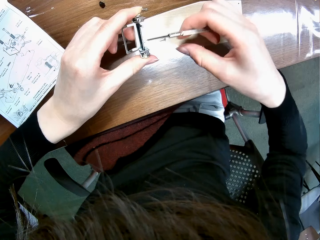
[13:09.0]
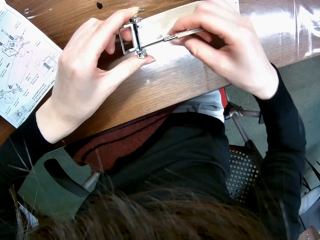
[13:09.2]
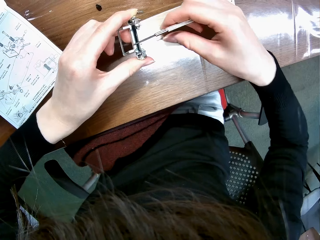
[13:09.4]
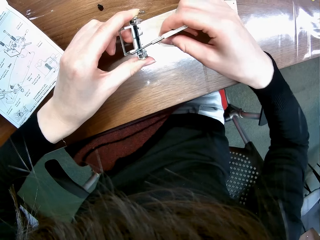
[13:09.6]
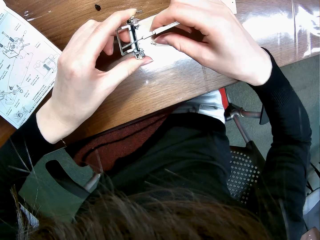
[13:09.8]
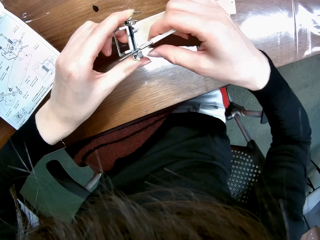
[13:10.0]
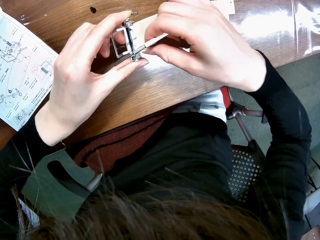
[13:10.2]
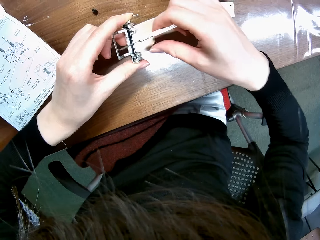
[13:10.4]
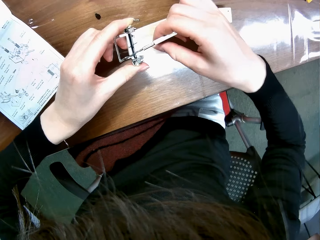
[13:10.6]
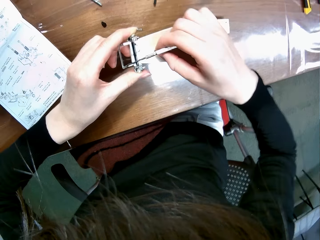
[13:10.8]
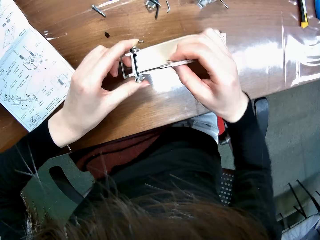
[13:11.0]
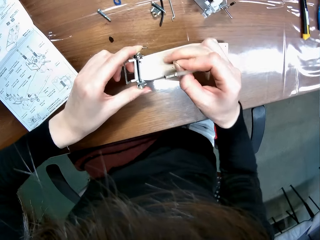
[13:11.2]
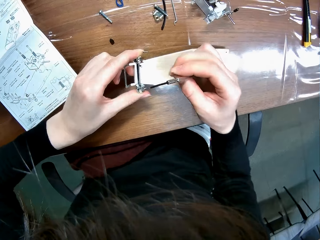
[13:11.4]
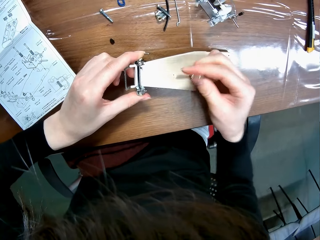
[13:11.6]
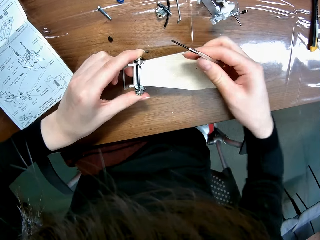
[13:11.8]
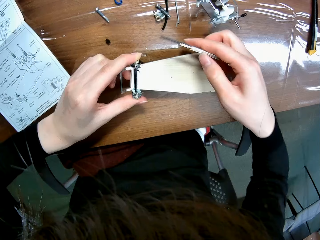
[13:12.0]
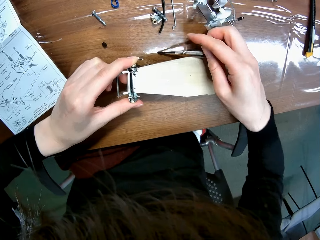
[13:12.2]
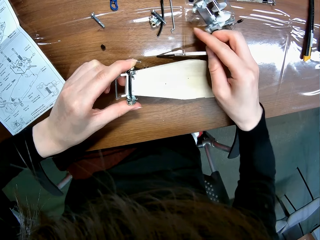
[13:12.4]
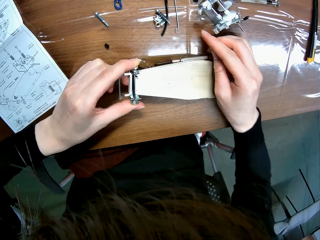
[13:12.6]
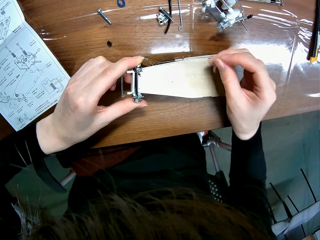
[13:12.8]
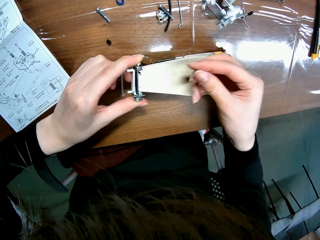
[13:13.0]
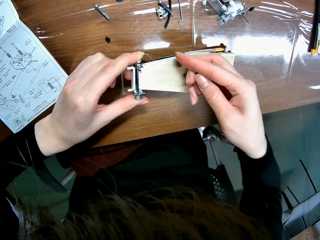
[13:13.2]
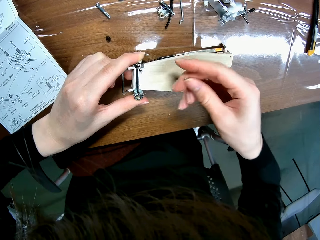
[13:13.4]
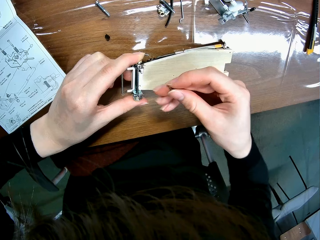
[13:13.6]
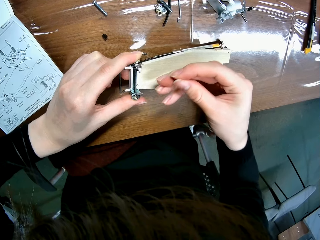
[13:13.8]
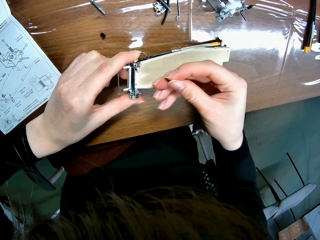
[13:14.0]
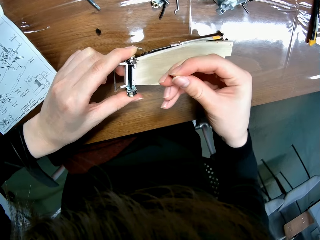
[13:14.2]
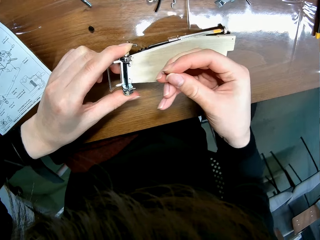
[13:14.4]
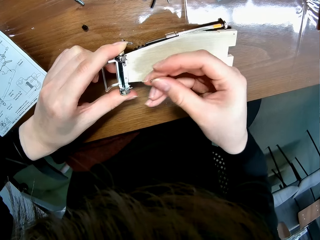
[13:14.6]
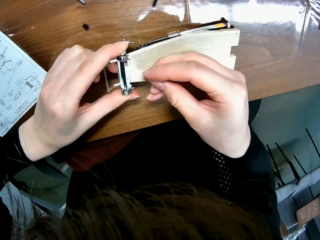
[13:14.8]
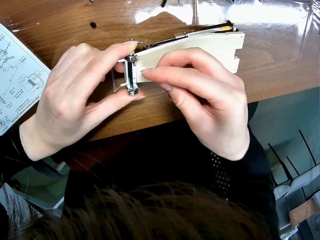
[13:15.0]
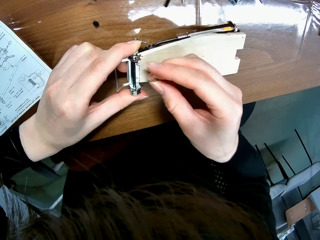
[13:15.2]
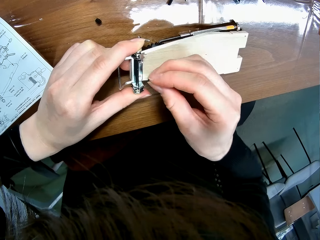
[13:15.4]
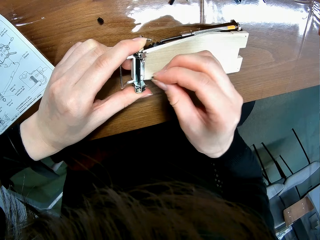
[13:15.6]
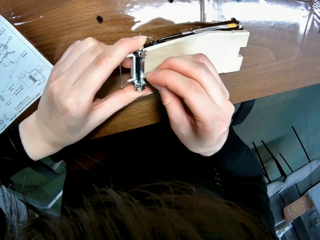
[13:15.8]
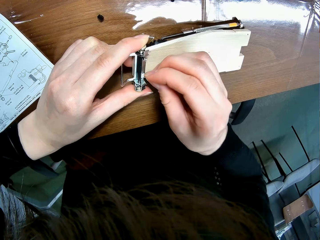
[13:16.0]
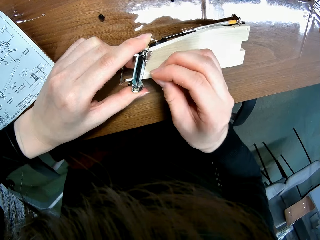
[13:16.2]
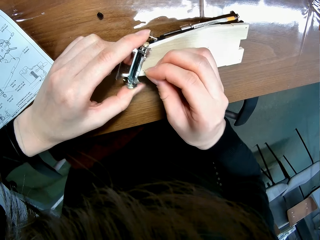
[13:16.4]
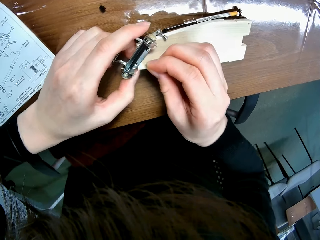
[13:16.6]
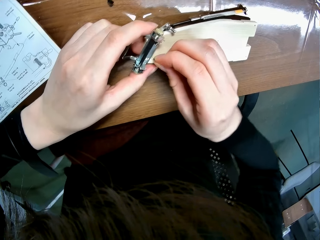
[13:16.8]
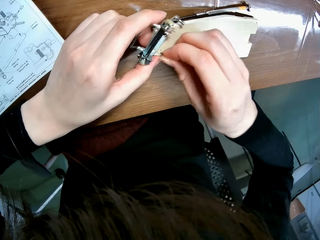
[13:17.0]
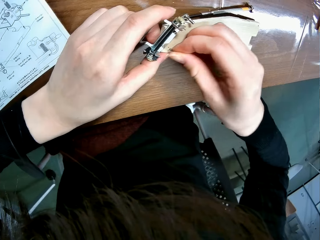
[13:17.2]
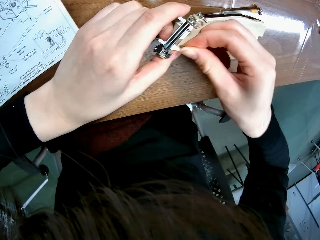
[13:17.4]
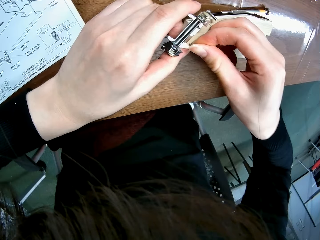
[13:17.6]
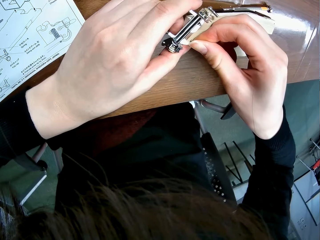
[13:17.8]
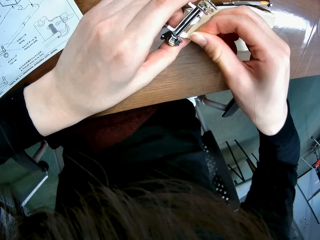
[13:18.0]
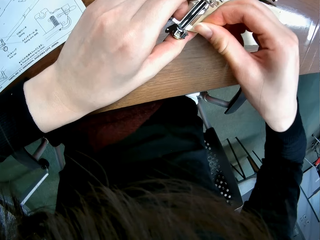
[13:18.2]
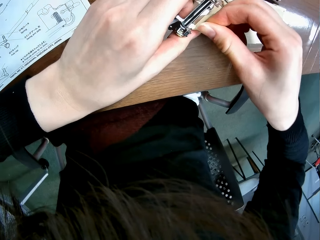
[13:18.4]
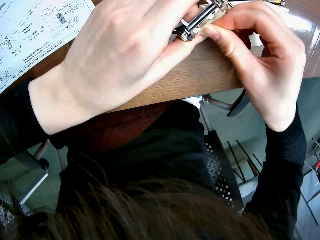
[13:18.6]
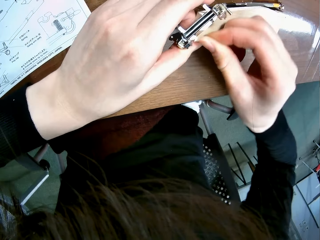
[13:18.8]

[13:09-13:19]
The camera wearer picks the screw from the wooden mechanical model piece with his right hand. He drops the screw. He drops the screwdriver on the table with his right hand. He fixes the screw on the toy car. He places the screw by the hole in the piece of the wooden mechanical model with his right hand.

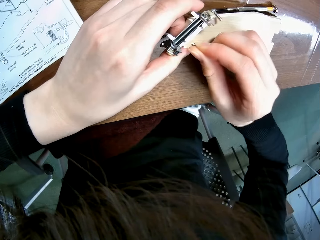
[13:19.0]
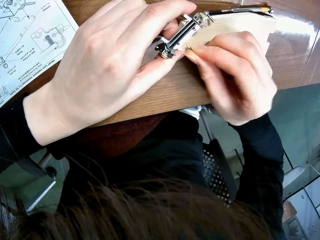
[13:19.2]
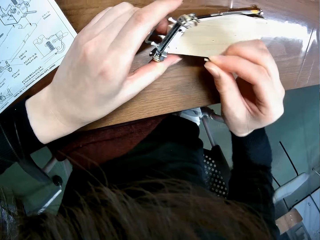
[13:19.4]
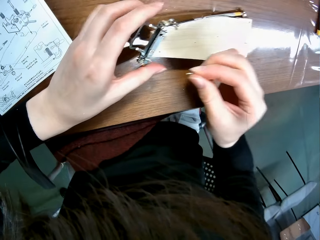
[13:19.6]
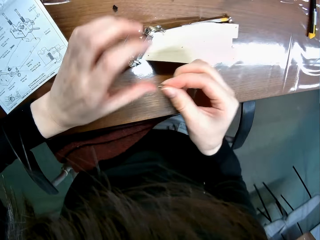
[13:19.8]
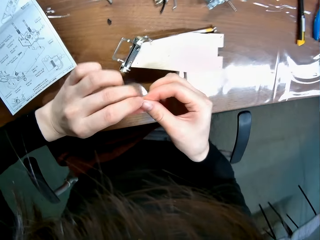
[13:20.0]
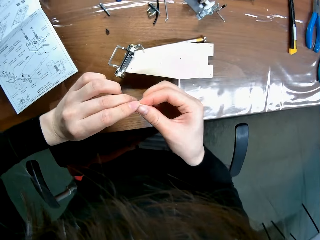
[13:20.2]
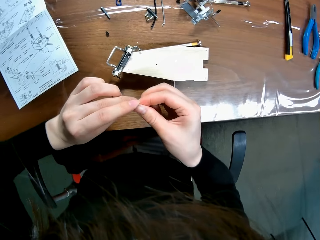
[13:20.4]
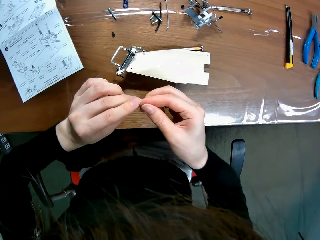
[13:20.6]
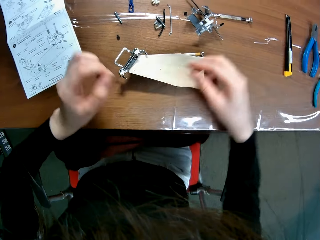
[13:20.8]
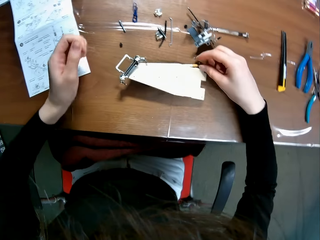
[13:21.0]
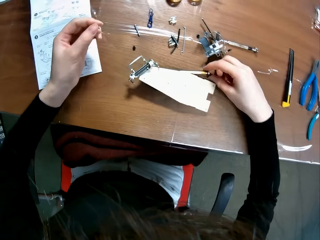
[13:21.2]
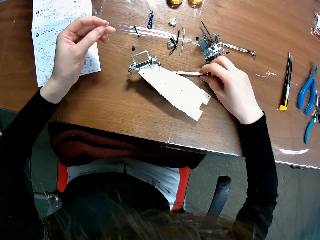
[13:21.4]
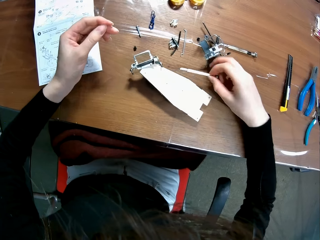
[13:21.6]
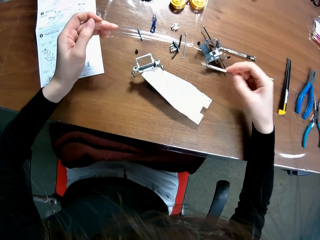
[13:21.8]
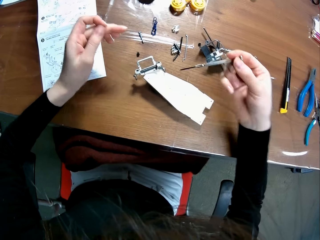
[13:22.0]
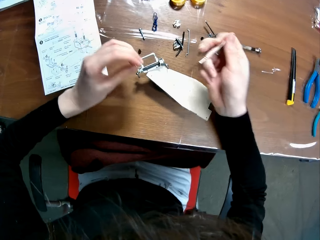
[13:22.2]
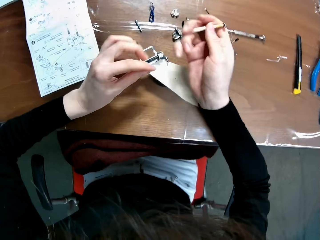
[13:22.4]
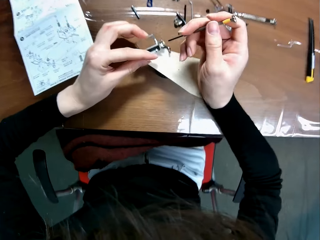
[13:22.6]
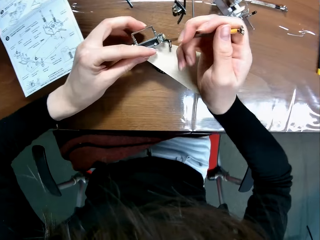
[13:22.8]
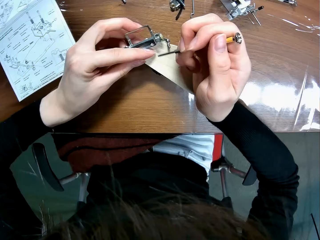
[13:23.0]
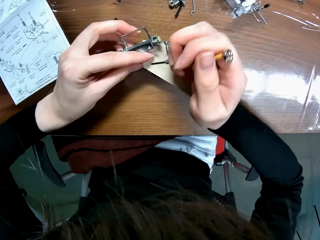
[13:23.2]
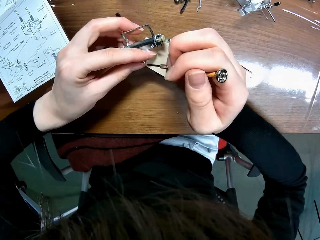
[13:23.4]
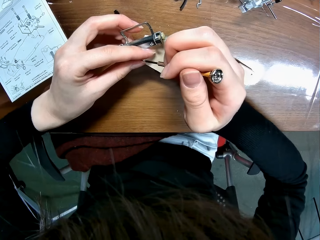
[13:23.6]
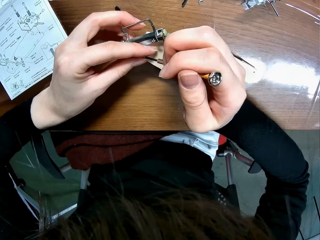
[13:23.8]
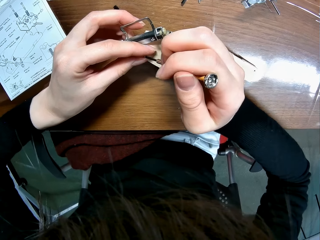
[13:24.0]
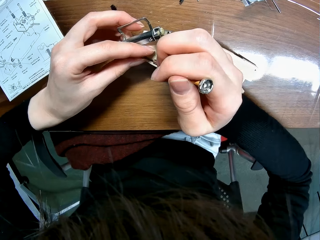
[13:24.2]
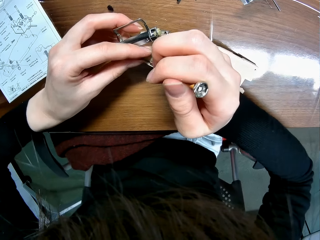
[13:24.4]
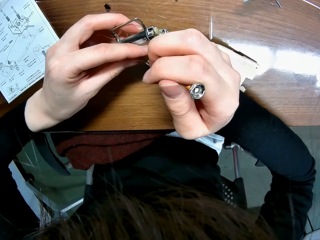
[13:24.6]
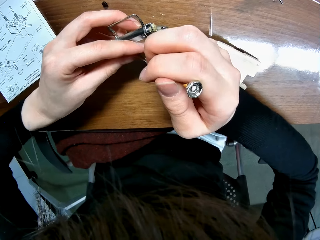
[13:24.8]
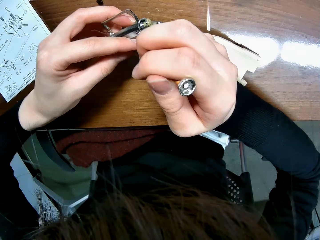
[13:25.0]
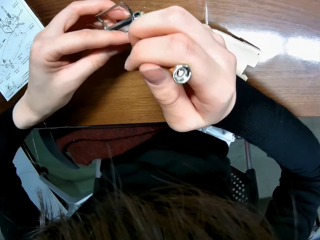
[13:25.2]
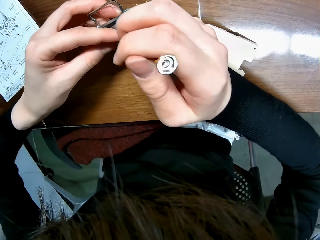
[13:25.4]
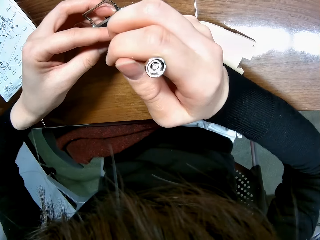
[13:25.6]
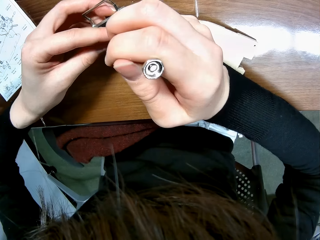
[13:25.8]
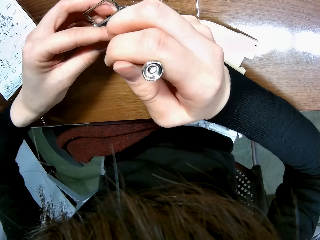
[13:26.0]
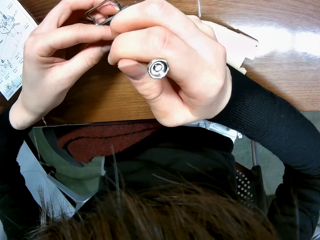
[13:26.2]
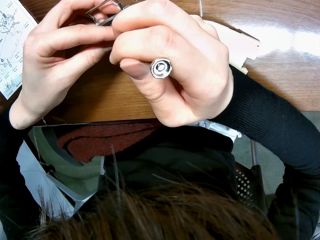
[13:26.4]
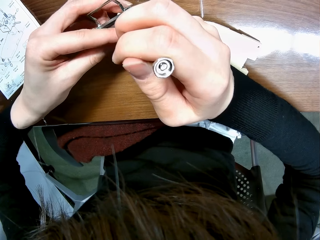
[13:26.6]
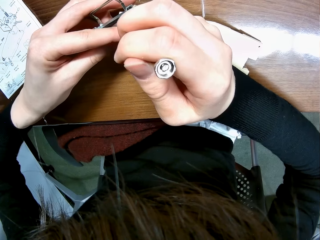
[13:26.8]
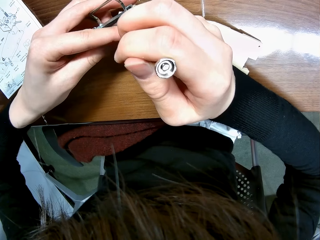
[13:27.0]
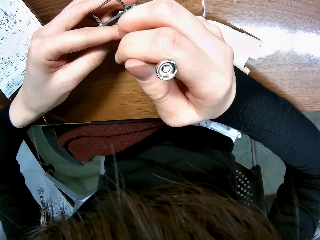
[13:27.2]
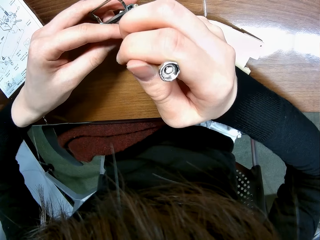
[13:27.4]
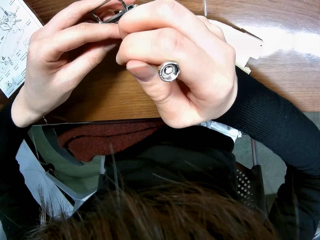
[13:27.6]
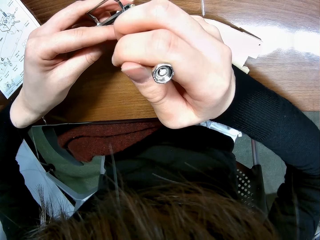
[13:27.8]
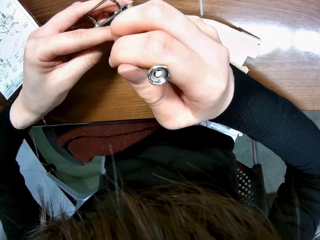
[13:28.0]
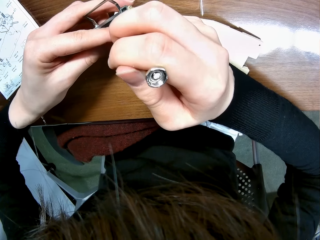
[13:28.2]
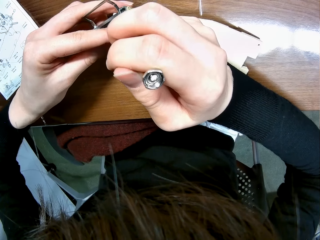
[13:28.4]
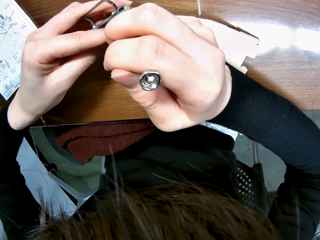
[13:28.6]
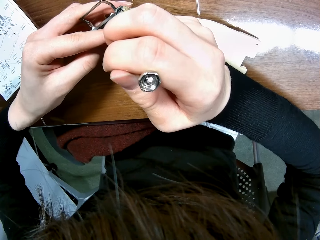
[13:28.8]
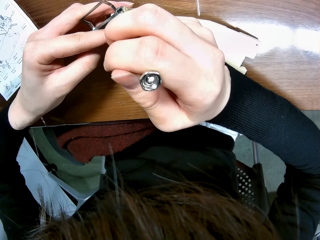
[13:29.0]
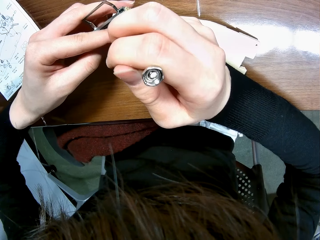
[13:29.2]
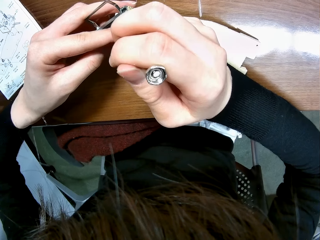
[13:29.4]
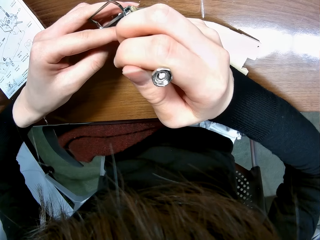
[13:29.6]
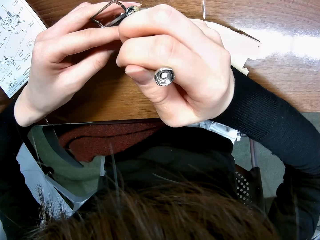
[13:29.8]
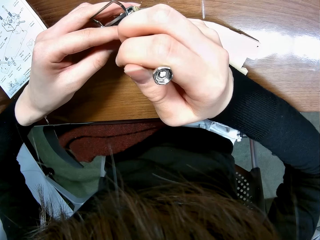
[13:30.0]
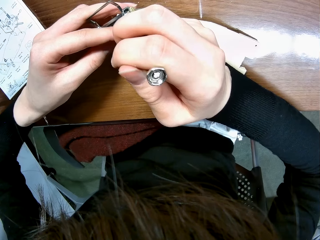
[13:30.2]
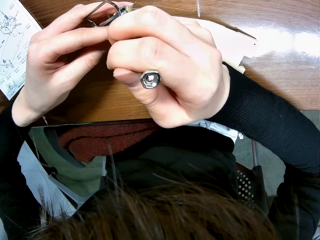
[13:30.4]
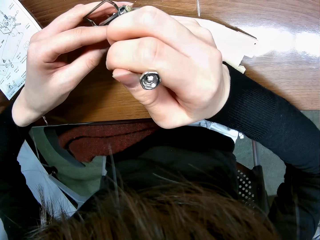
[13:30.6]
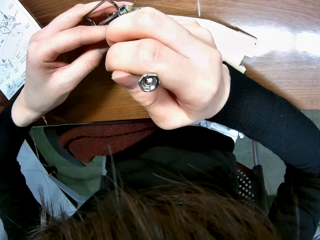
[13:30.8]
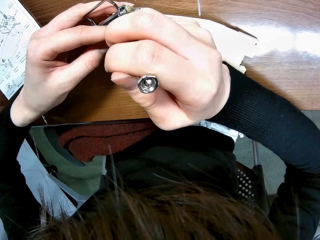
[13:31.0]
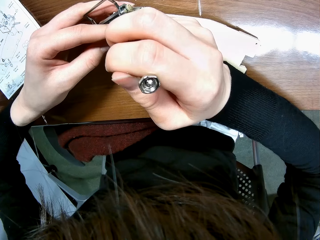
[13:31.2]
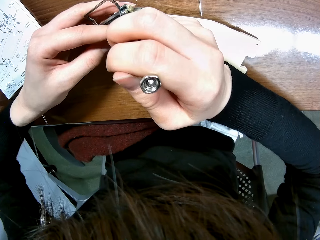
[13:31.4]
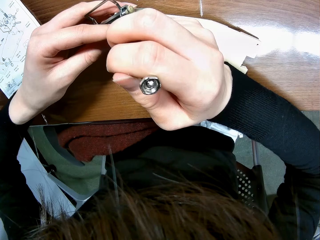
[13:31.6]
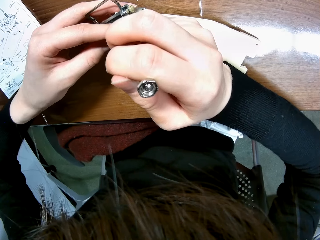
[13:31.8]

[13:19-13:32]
The camera wearer holds the screw. He passes the screw from his right hand to his left hand. He picks the screwdriver from the table with his right hand. He places the screw by the hole in the piece of the wooden mechanical model with the screwdriver. He holds the screw with the screwdriver.
